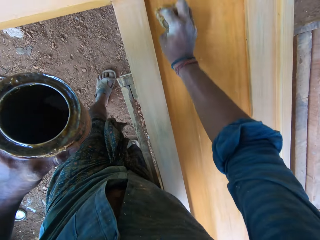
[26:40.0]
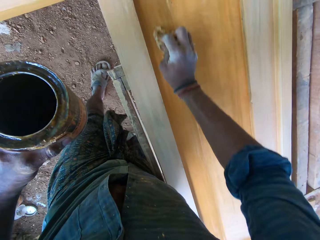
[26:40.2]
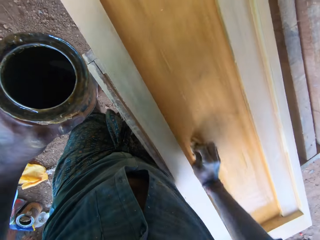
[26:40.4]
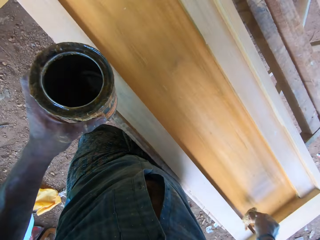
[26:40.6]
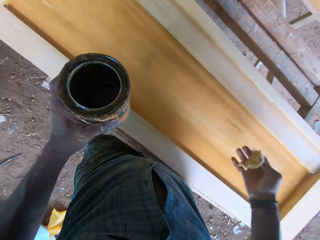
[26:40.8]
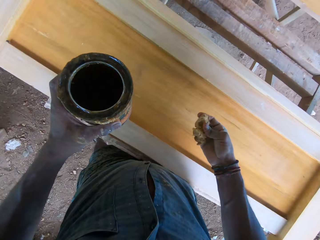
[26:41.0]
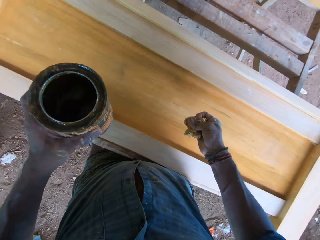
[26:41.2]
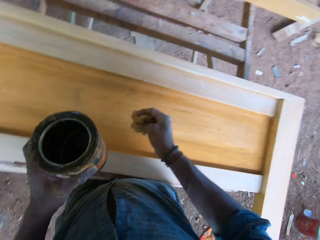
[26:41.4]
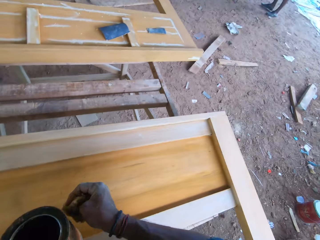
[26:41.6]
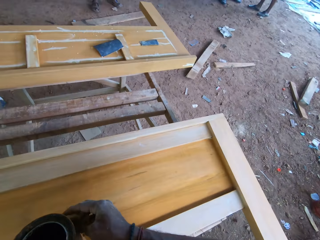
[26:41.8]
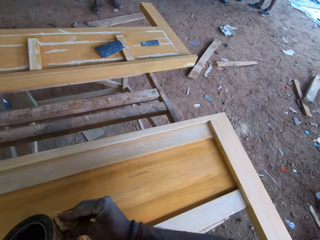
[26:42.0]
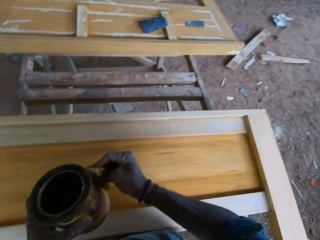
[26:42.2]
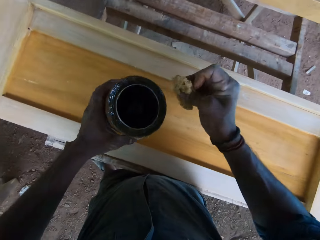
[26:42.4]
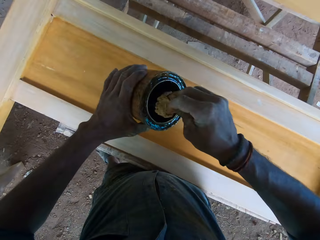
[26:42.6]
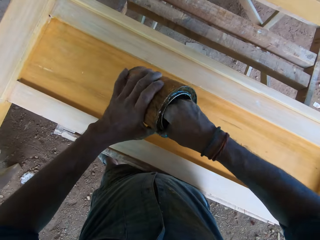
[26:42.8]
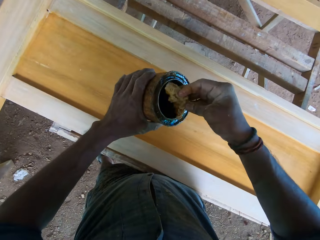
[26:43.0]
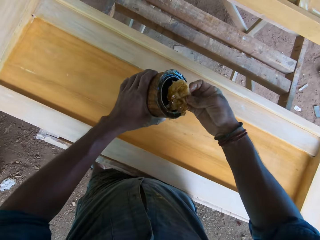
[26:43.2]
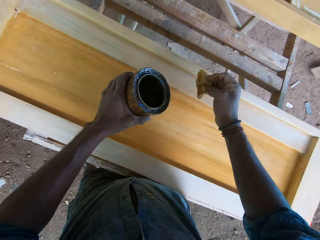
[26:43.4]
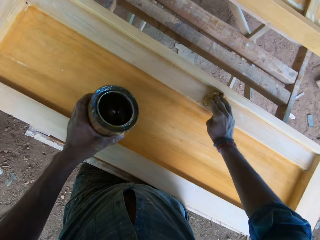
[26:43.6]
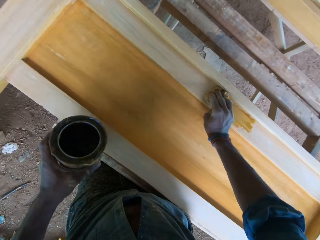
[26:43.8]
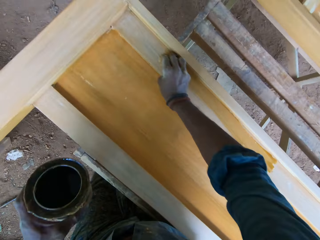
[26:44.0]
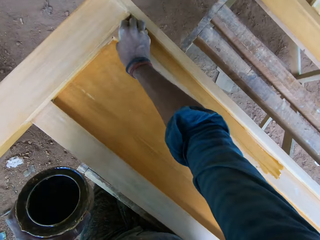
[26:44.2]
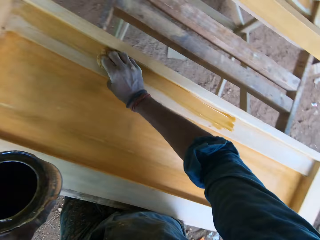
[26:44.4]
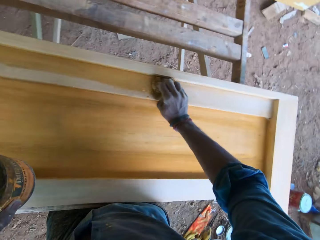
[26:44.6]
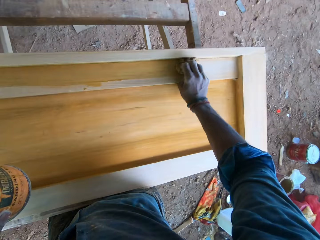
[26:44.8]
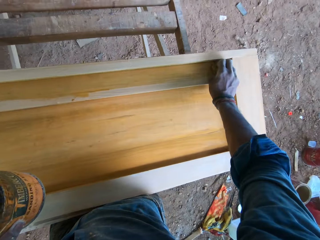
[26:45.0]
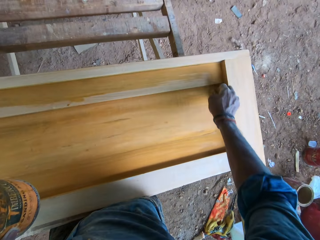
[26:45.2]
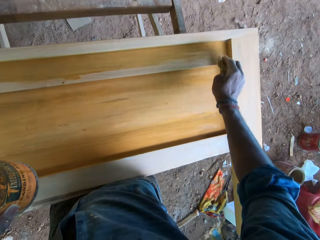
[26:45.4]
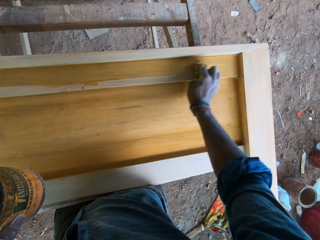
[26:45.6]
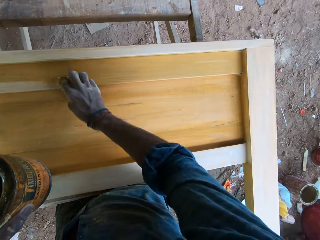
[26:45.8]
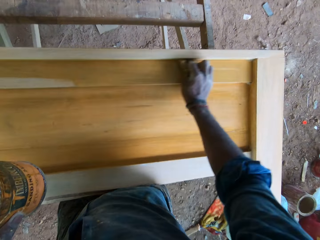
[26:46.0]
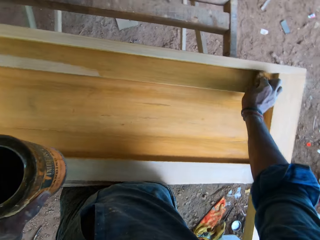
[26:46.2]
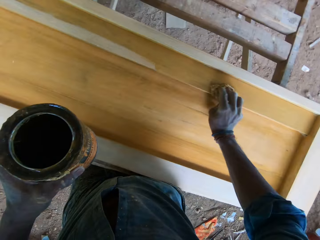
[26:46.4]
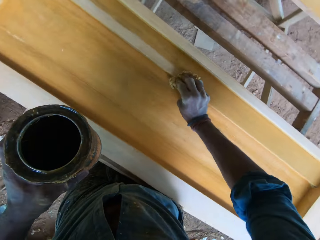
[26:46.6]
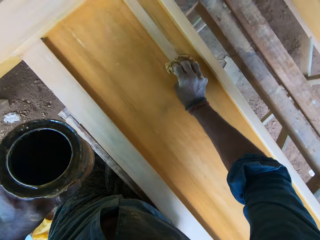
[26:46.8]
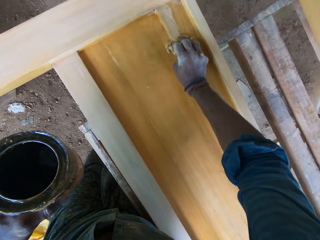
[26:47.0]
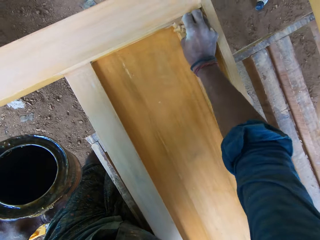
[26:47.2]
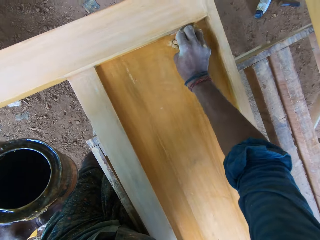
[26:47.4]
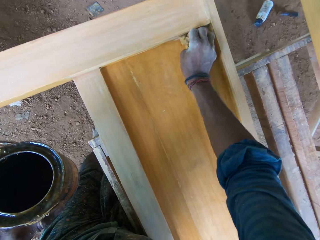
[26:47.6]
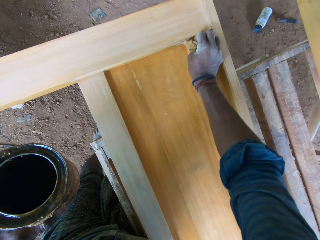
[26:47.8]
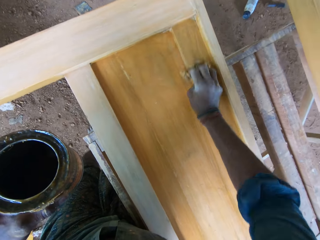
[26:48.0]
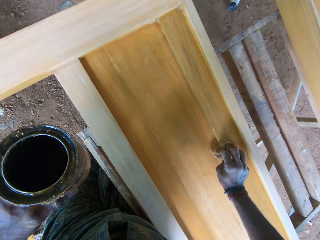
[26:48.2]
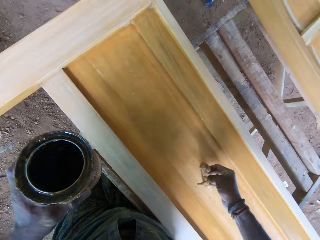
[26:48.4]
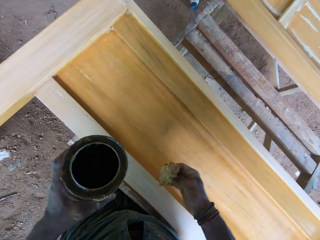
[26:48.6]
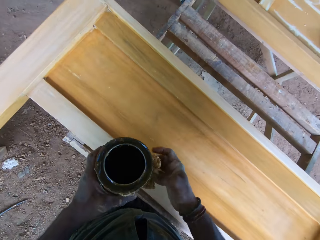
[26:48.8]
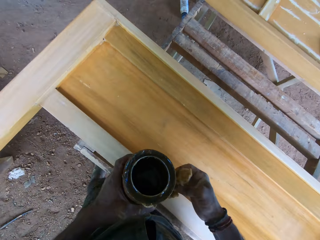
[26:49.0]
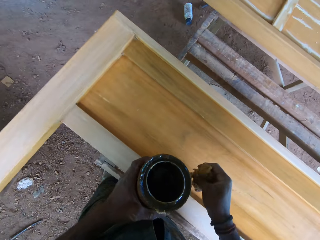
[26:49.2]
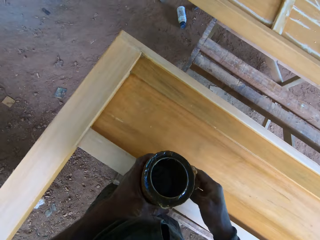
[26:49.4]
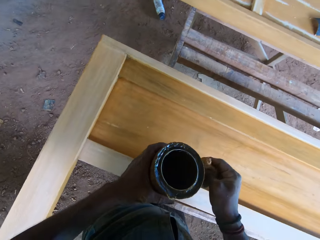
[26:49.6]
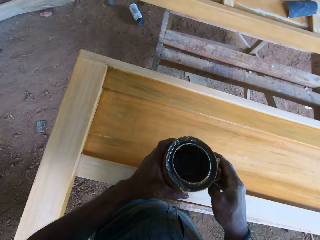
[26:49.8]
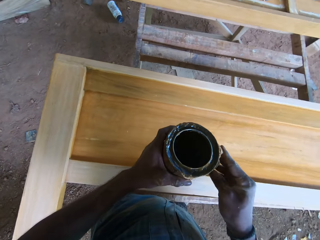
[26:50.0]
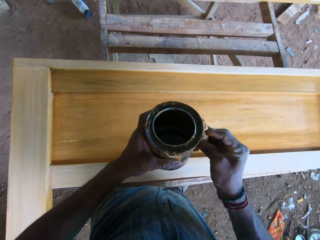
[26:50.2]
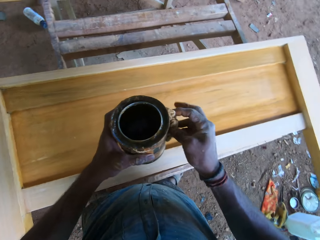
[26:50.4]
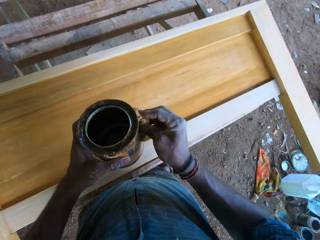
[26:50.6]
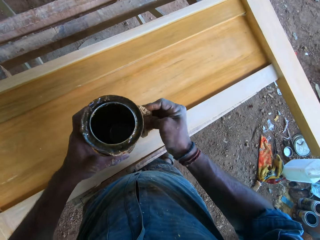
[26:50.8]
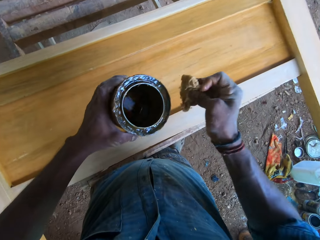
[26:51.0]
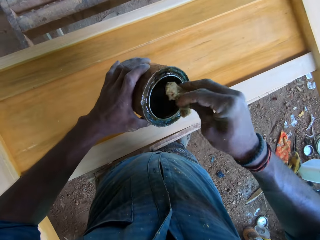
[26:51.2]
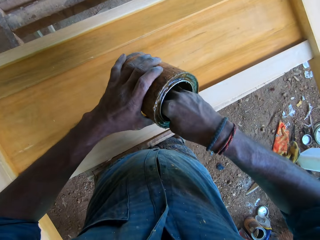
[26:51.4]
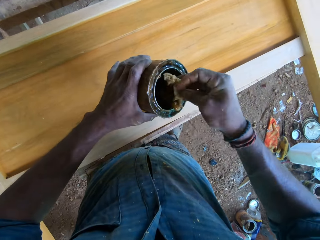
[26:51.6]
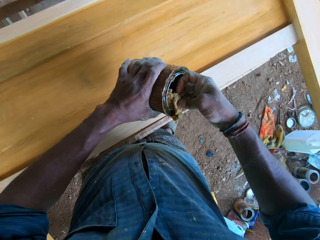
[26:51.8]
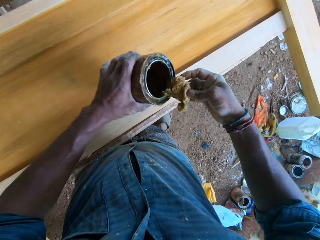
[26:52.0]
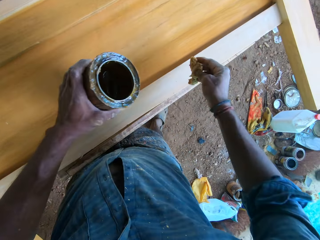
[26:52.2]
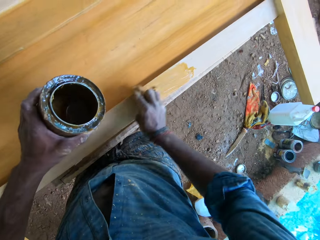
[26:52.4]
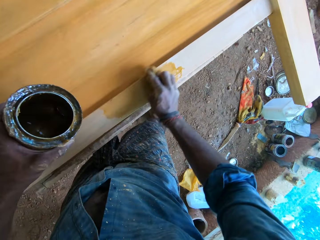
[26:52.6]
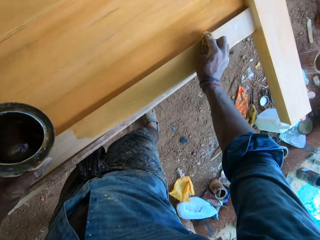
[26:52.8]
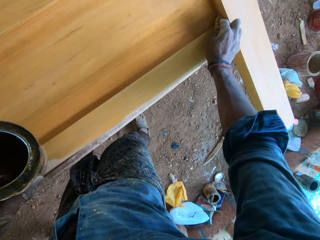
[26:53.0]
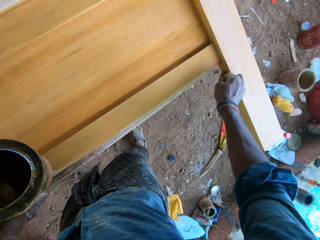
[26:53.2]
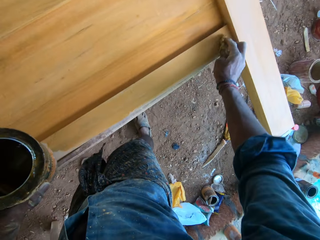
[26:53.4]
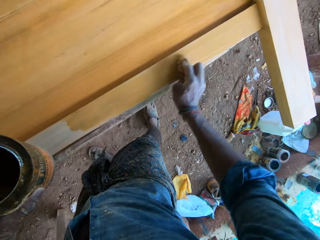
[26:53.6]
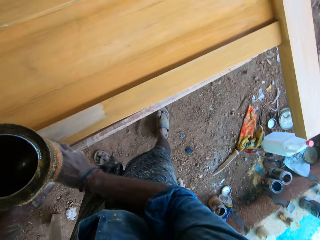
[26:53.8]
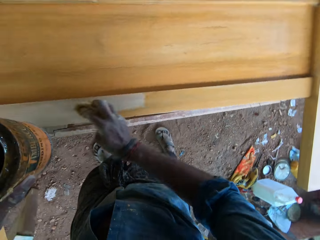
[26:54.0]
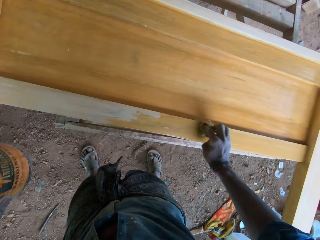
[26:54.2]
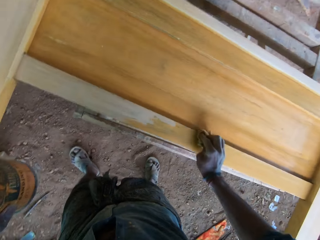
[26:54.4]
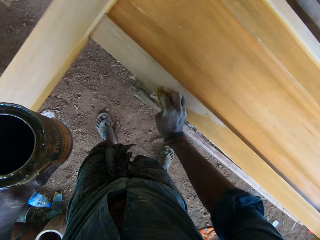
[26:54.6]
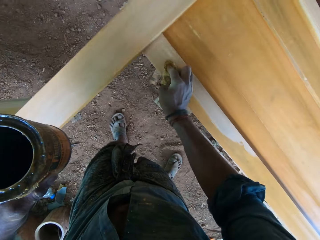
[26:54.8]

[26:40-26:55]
The camera wearer touches the side of the gloss tin in his left hand with the sponge or piece of cloth in his right hand. He dips the sponge in the gloss tin in his left hand with the sponge in his right hand. He rubs the wood piece with the sponge in his right hand. He paints the wooden board with the piece of cloth. He touches the side of the gloss tin in his left hand with the sponge in his right hand. He folds the piece of cloth. He dips the sponge in the gloss tin in his left hand with the sponge in his right hand. He rubs the wood piece with the sponge in his right hand. He paints the wooden board with the piece of cloth.

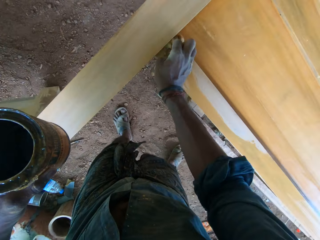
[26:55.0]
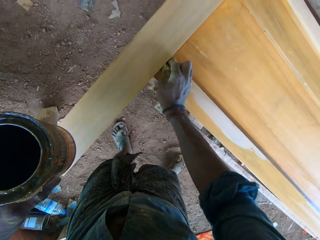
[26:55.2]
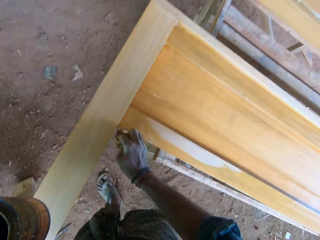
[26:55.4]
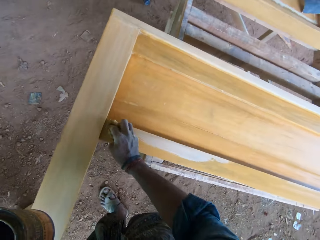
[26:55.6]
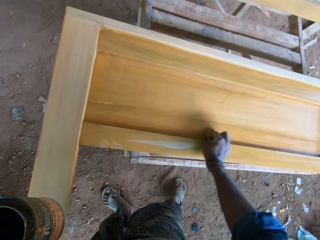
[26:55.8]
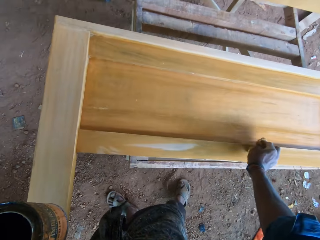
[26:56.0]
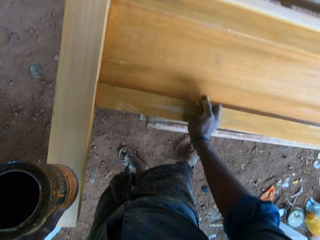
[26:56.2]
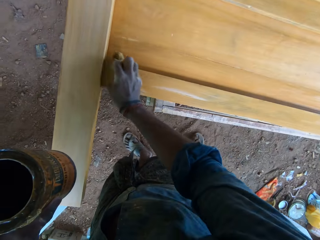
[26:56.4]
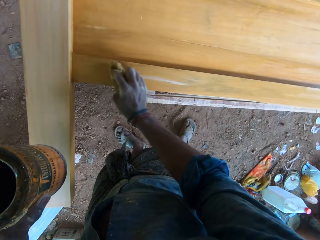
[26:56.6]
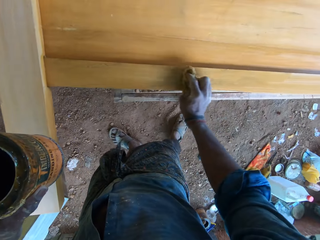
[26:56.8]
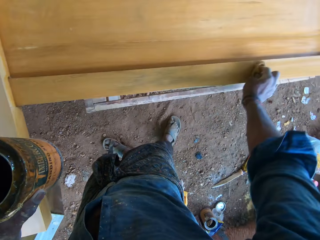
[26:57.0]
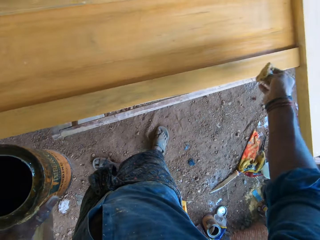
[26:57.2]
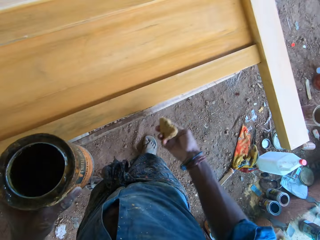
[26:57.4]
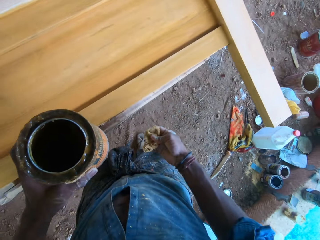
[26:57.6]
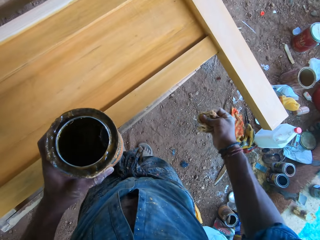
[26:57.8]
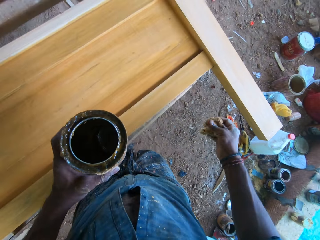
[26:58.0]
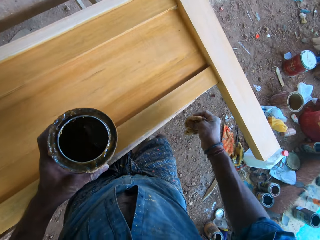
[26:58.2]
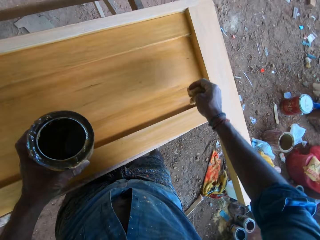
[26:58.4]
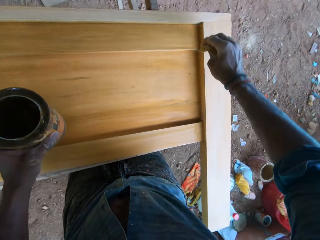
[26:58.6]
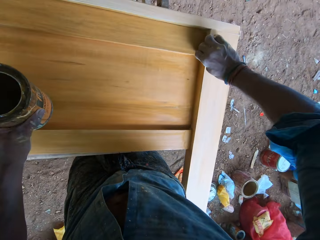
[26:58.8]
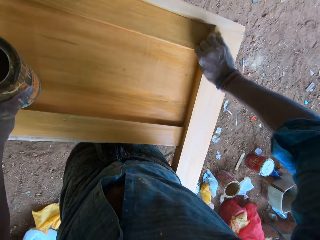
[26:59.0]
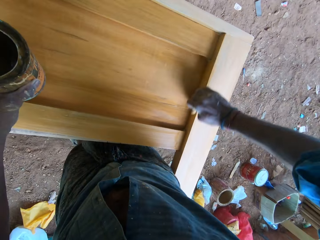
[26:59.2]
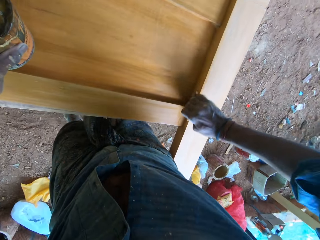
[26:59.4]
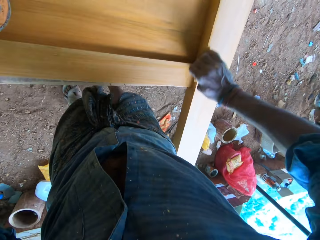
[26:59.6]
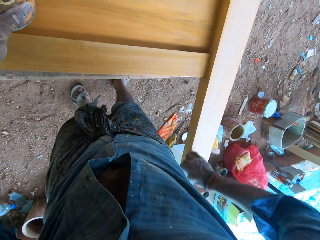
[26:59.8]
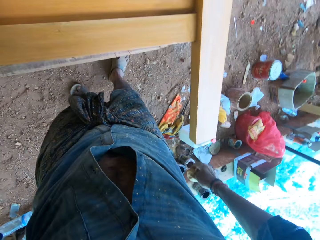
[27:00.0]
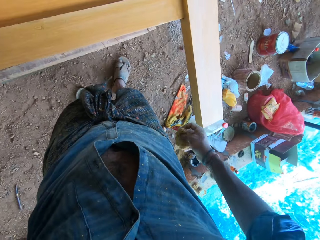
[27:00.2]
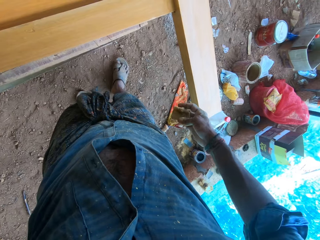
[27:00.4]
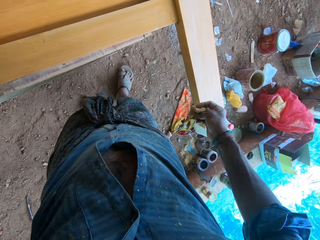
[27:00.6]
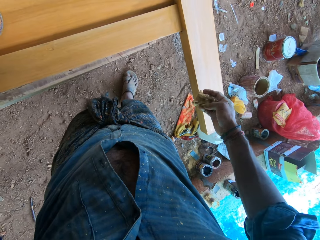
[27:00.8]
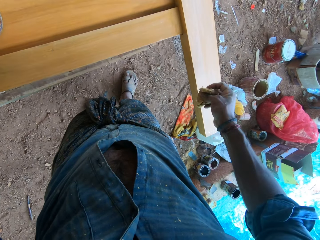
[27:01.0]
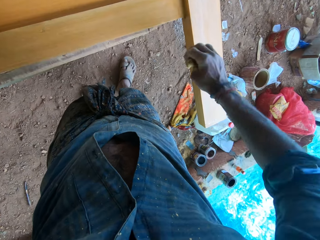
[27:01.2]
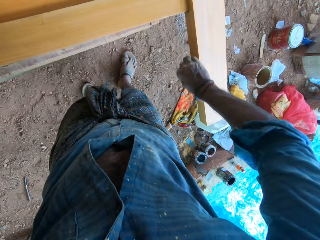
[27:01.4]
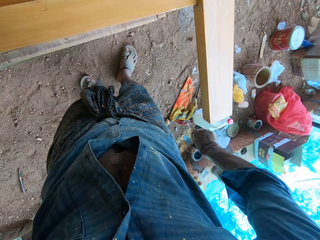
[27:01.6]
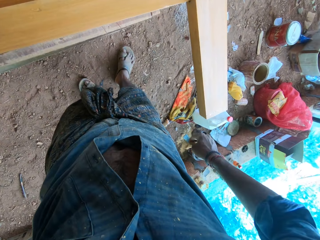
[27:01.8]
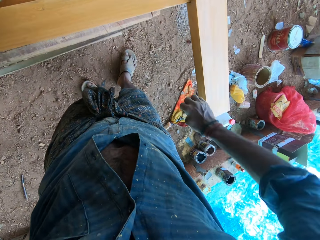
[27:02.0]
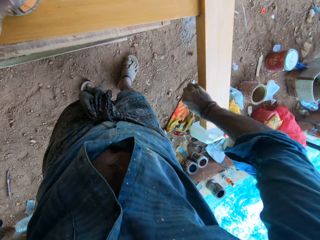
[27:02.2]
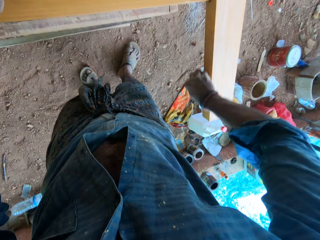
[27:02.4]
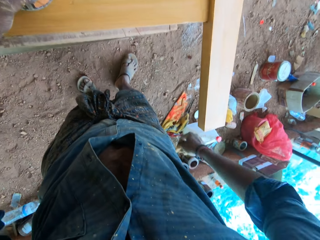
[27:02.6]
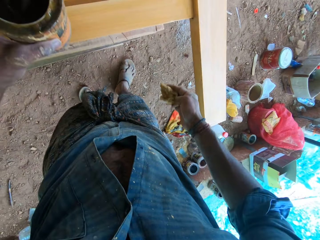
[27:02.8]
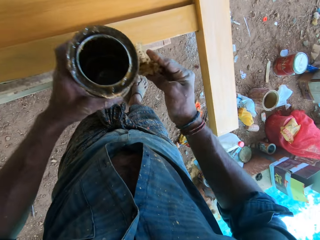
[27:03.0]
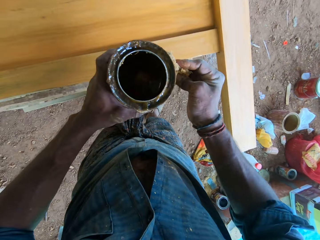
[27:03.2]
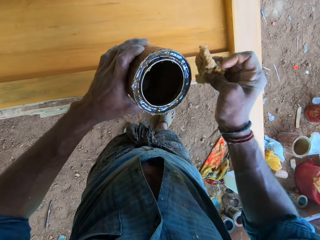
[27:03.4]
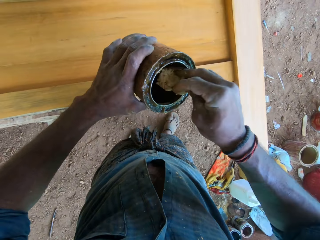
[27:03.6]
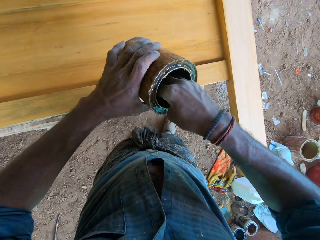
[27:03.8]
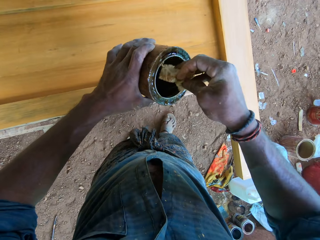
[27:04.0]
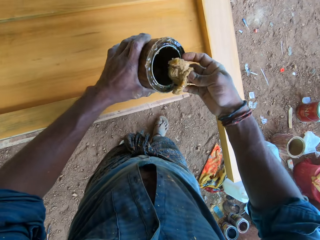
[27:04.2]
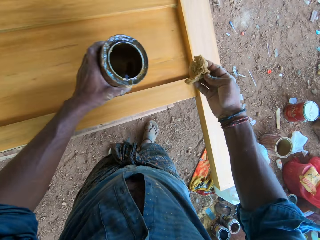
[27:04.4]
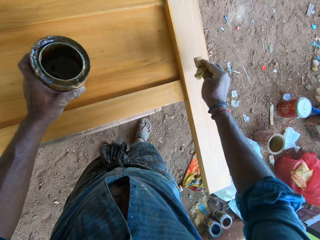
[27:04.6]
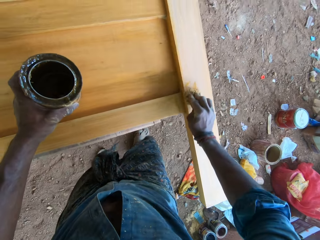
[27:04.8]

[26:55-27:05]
The camera wearer rubs the wood piece with the sponge in his right hand. He rubs the wood piece again. He touches the side of the gloss tin in his left hand with the sponge in his right hand. He dips the sponge in the gloss tin in his left hand with the sponge in his right hand.
